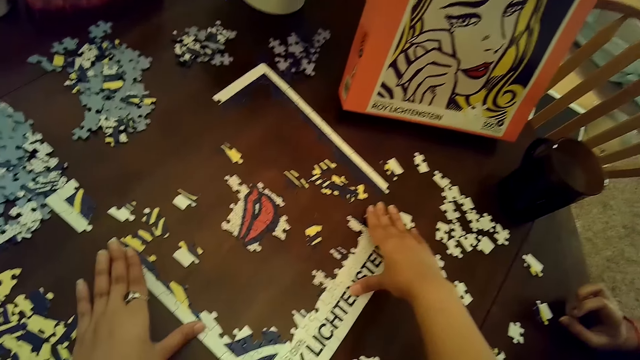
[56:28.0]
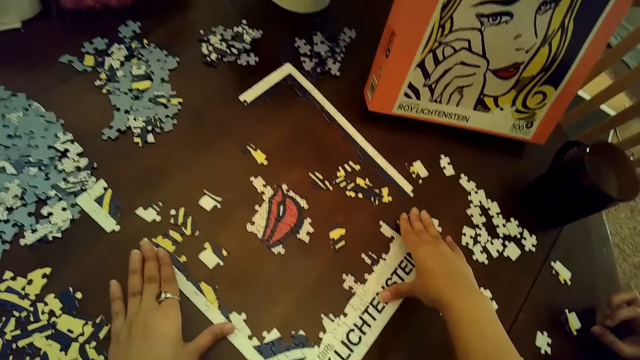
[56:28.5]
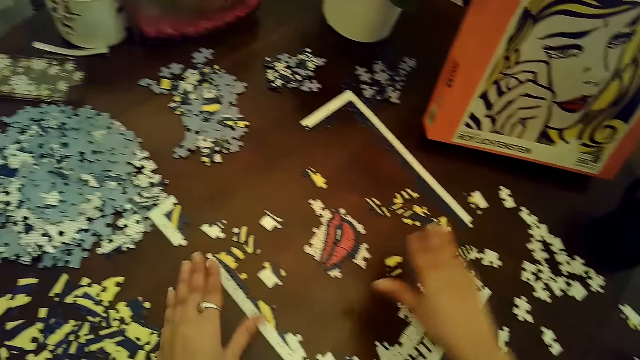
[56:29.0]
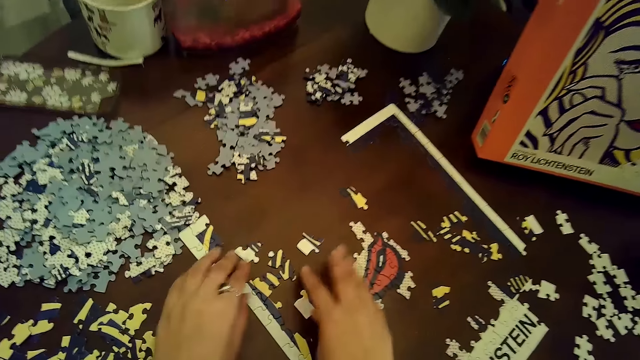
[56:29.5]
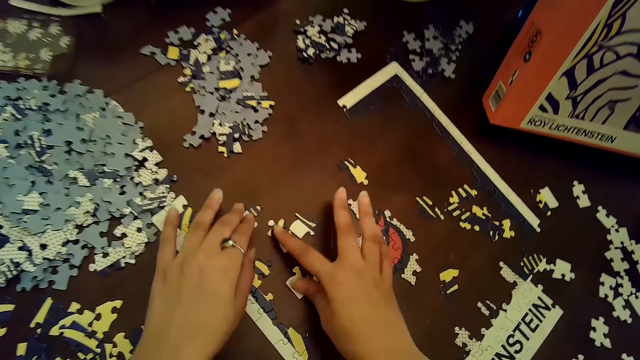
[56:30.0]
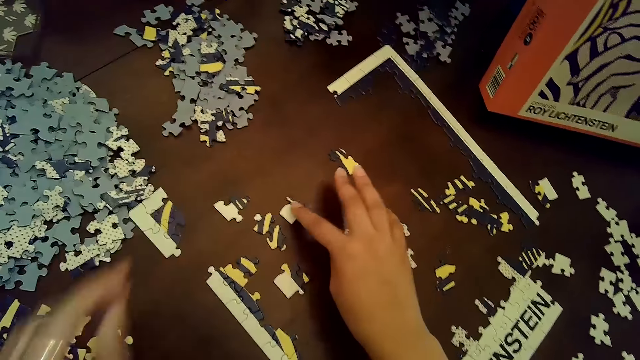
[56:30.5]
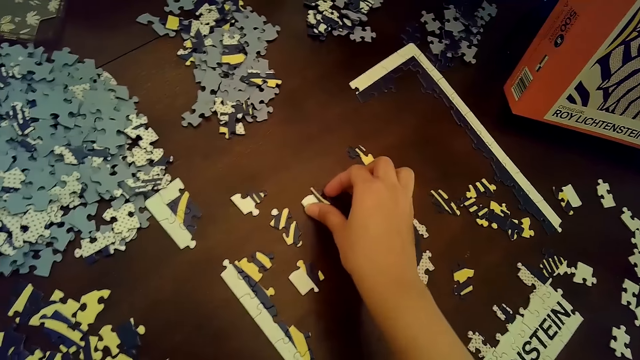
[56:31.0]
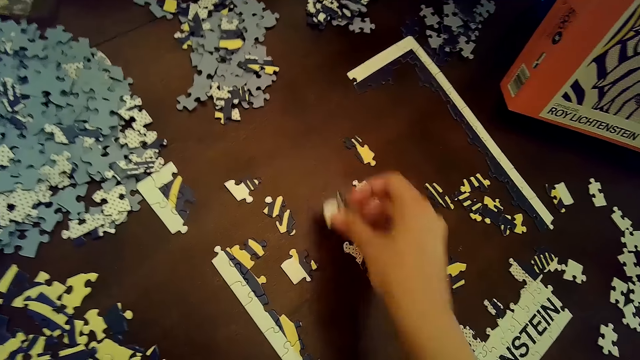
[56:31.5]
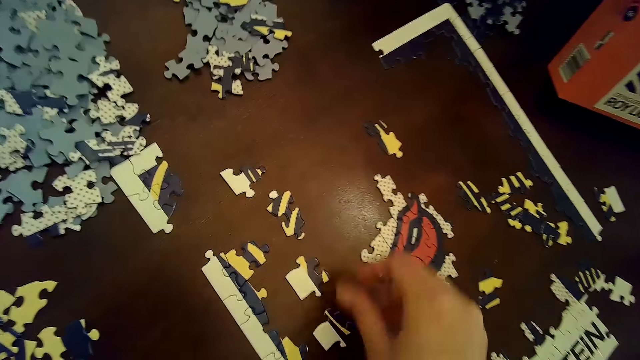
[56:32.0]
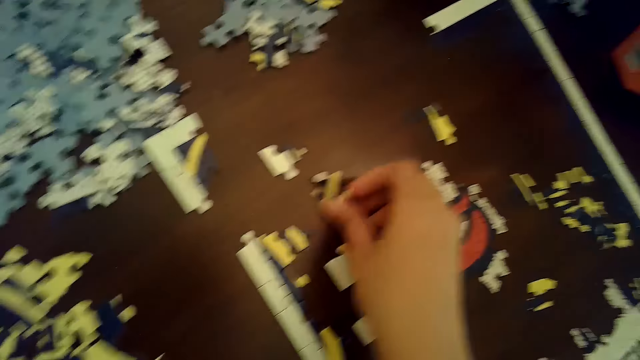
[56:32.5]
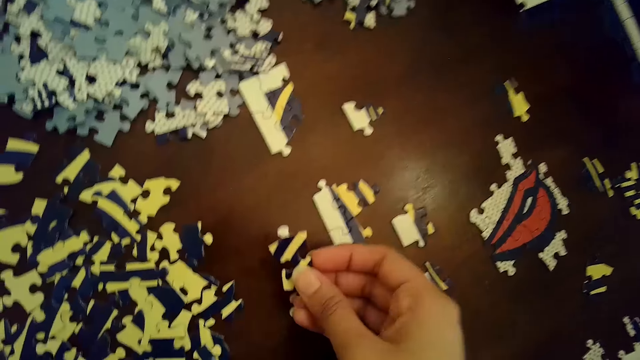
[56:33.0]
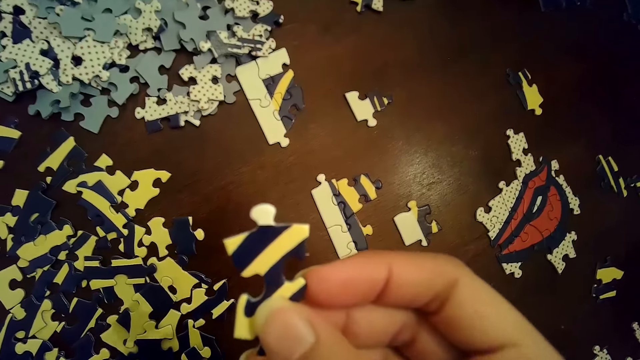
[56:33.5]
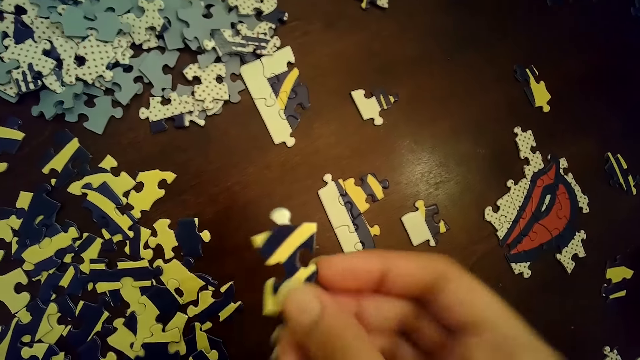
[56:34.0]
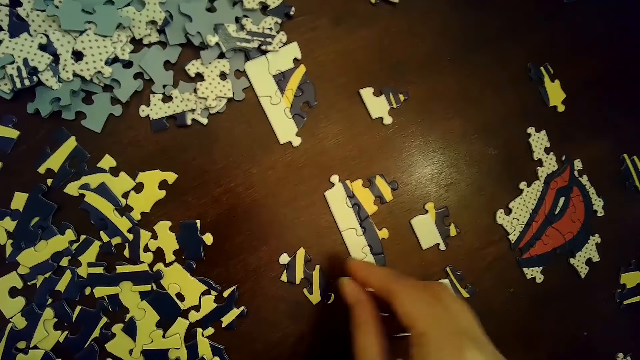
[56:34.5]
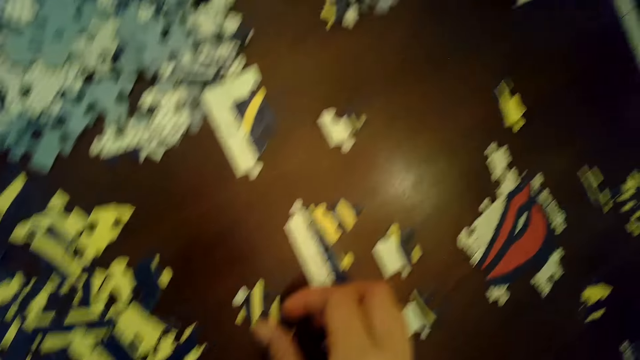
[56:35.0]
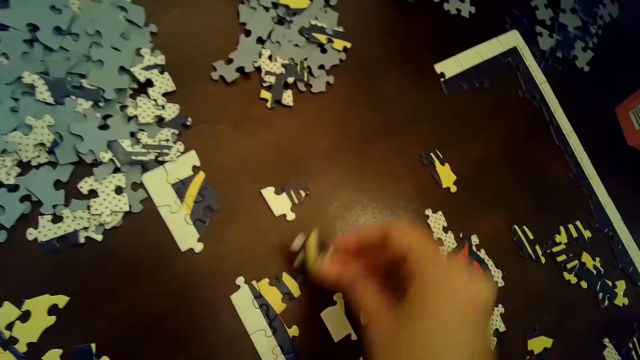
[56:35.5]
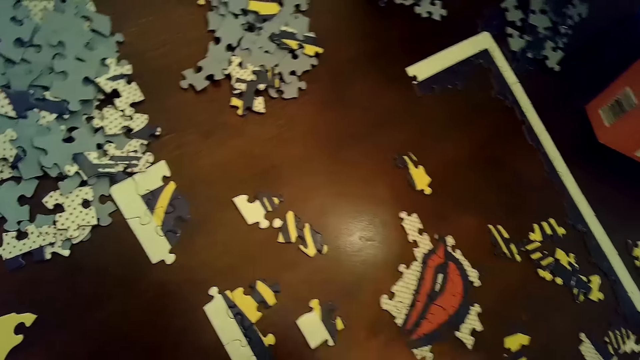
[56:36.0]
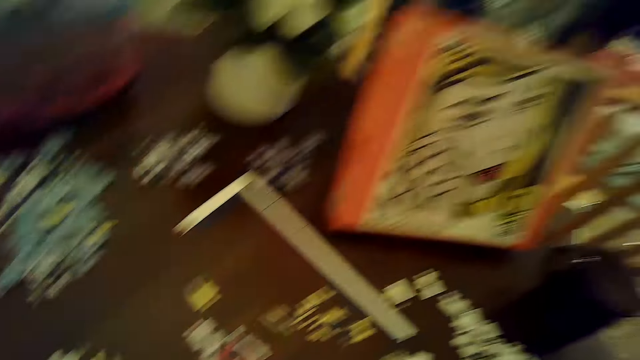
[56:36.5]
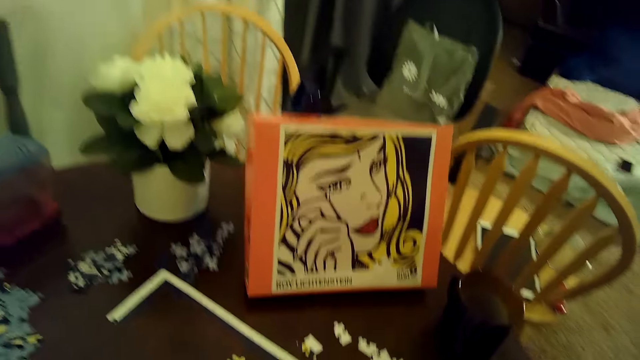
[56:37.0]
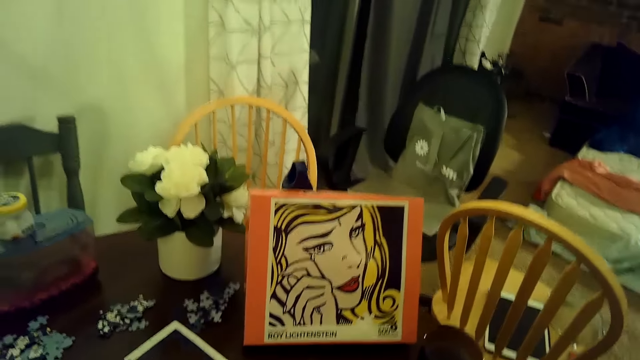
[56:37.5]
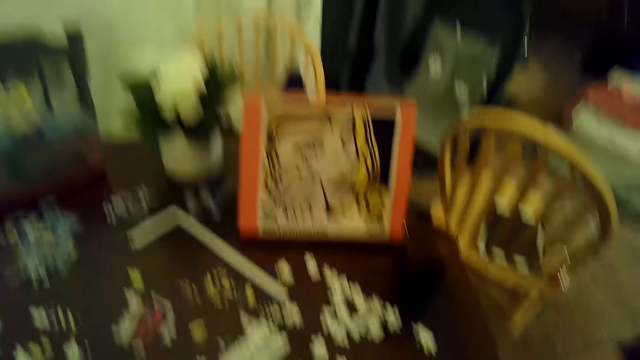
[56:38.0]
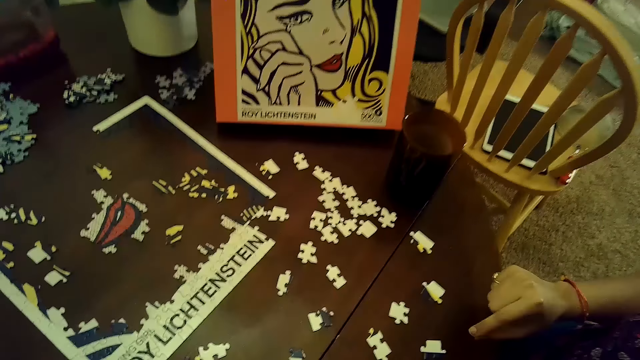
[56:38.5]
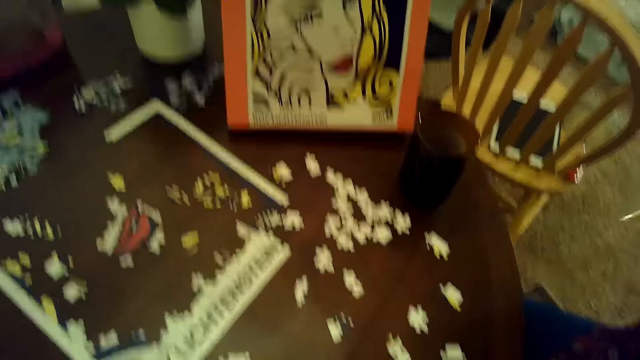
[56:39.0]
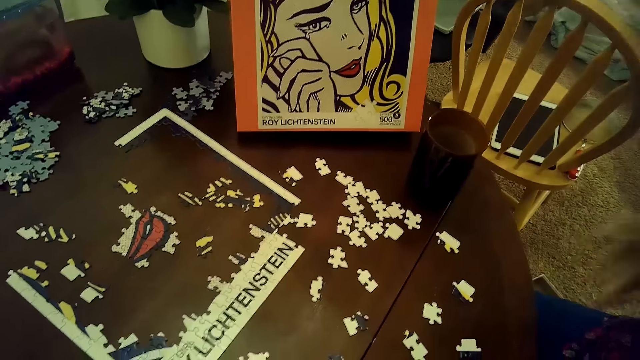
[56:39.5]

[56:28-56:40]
The camera wearer aligns the puzzle with both hands. She moves puzzle pieces on the table with both hands. She moves a puzzle piece with her right hand. She picks up the puzzle piece from the table with her right hand. She places the puzzle piece on the table with her right hand. She picks up a puzzle piece from the table with her right hand. She places the puzzle piece on the table with her right hand. She picks up the puzzle piece from the table with her right hand. She places the puzzle piece on the table with her right hand.

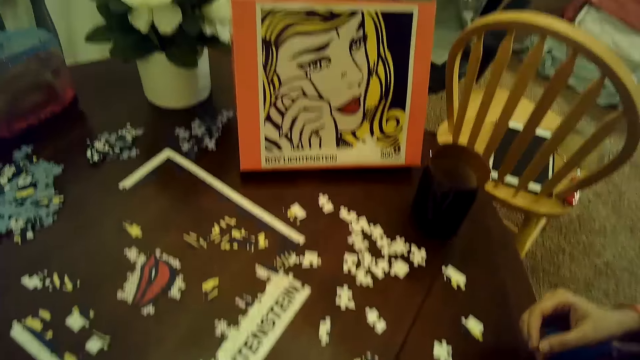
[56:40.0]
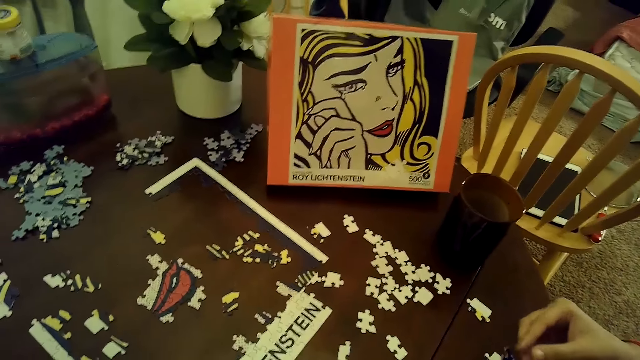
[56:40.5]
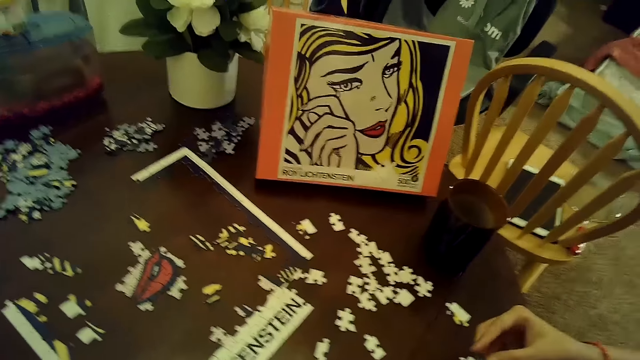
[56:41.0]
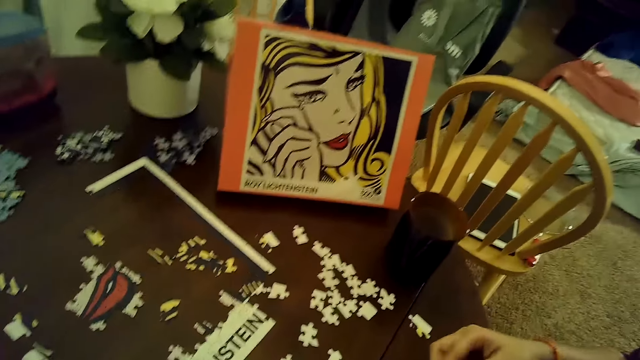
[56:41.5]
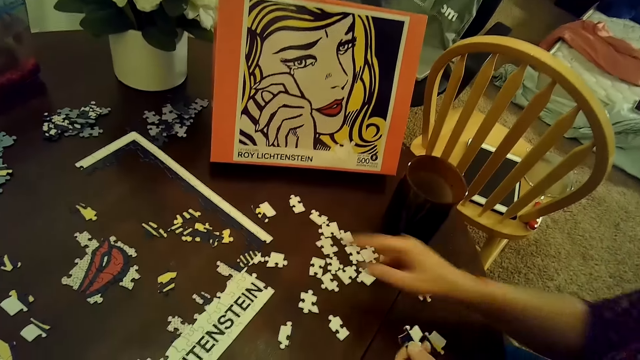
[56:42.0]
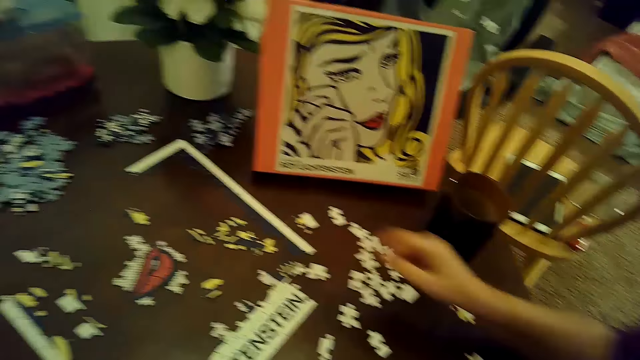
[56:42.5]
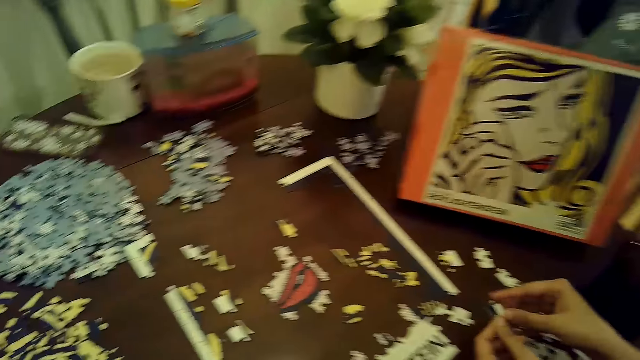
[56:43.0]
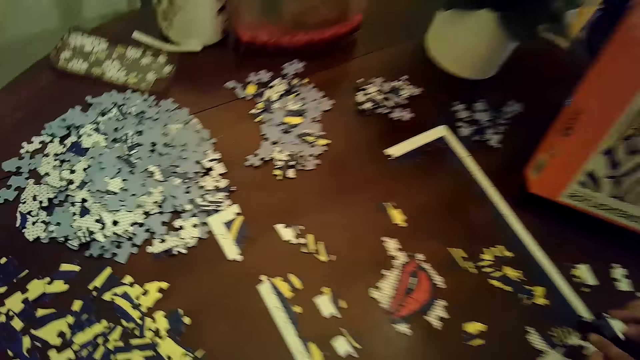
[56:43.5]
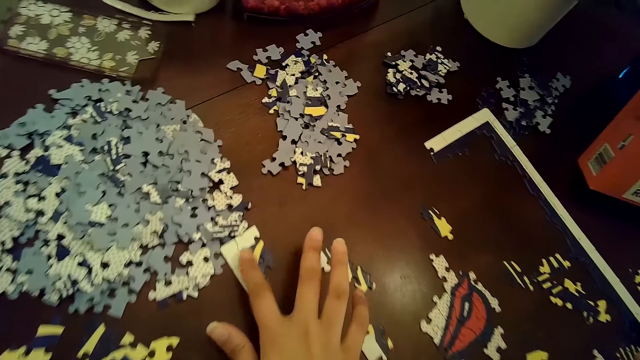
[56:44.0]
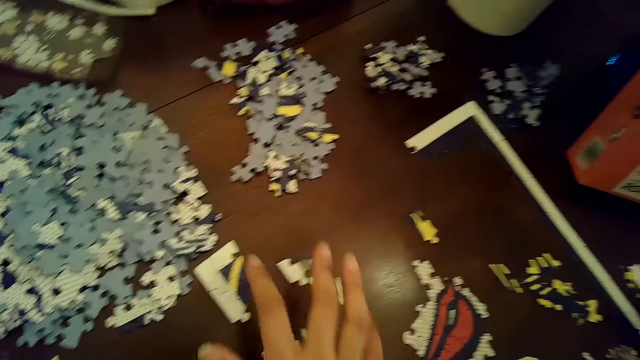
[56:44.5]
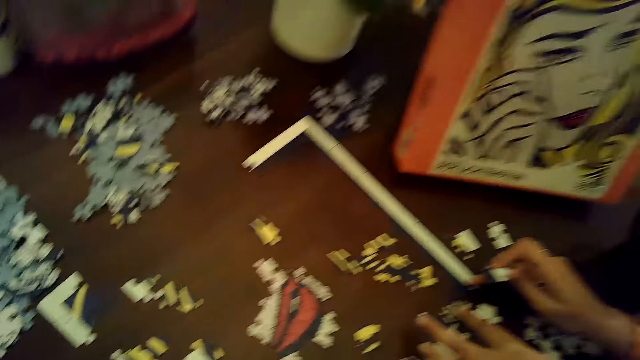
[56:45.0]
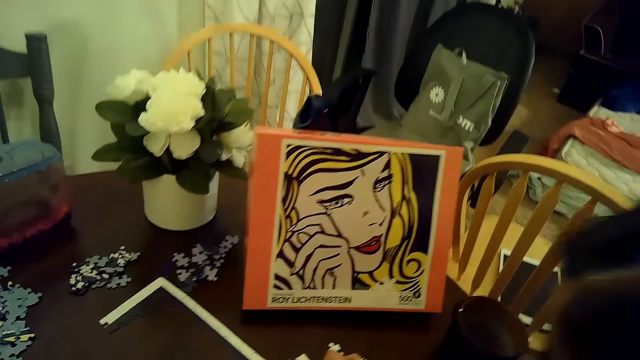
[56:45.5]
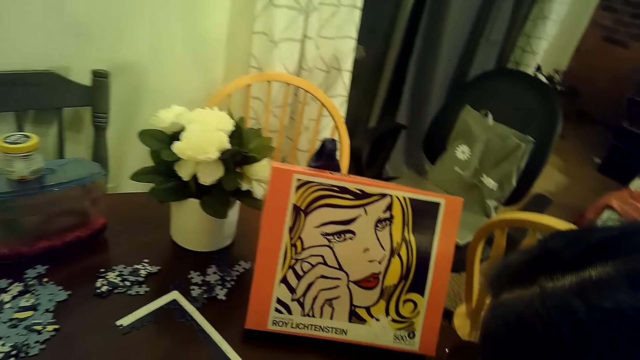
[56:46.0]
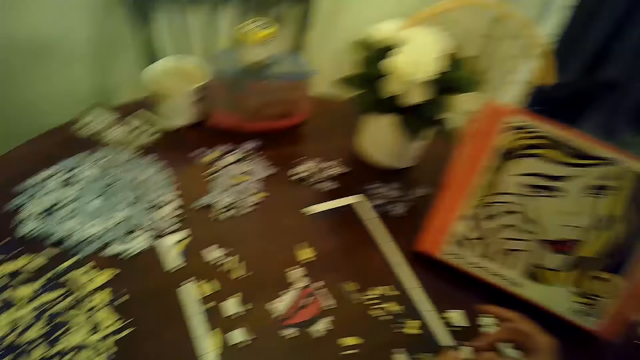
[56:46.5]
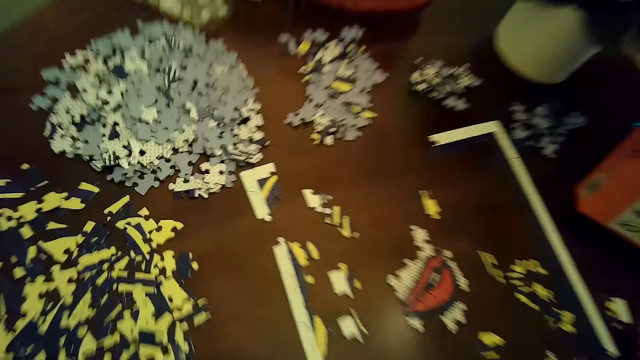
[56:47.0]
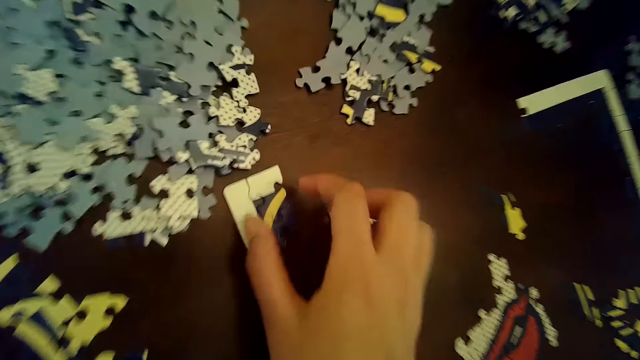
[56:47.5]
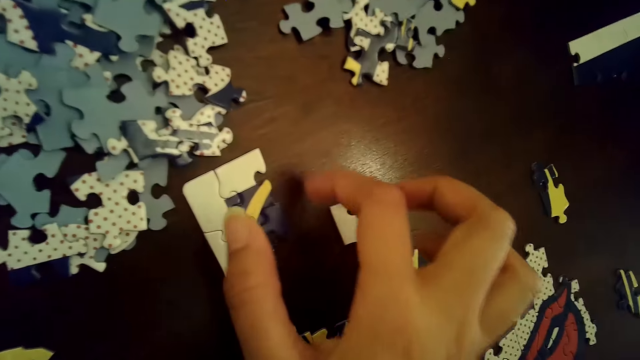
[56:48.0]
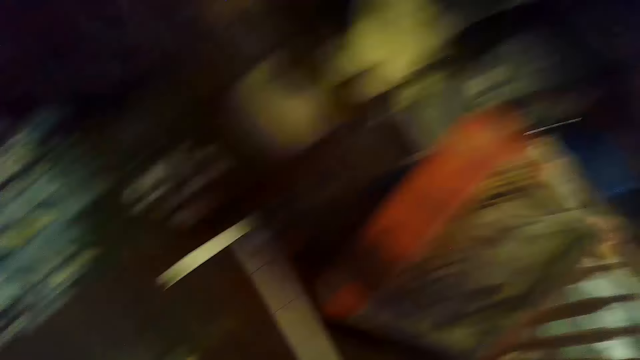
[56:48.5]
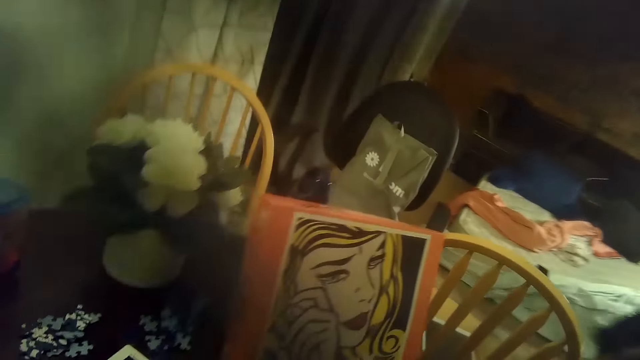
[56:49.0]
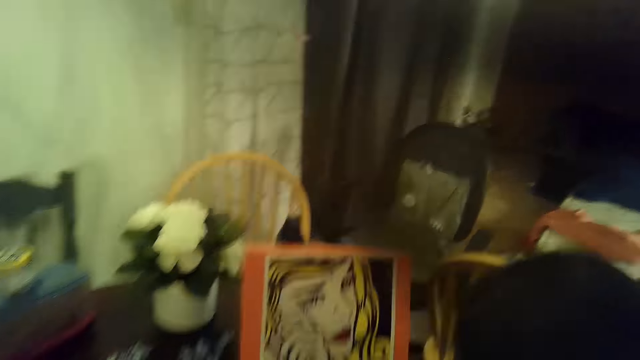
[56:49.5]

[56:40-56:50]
The woman picks up a puzzle piece with her left hand, taps a part of the puzzle with her right hand, points at the puzzle, and places the puzzle piece on the puzzle with both hands. The camera wearer moves a part of the puzzle on the table with her right hand. The woman holds the puzzle piece with her right hand. The camera wearer points fingers at the puzzle.
